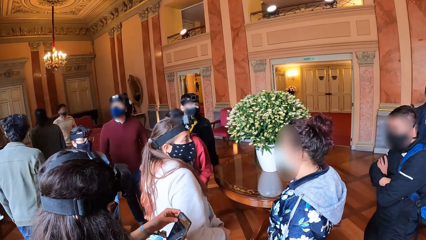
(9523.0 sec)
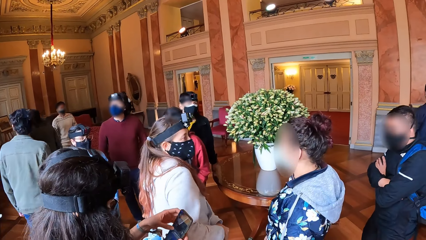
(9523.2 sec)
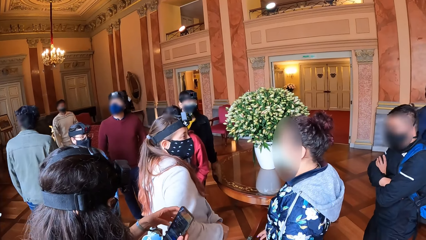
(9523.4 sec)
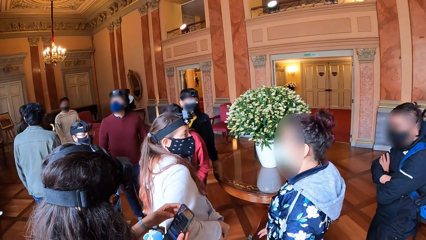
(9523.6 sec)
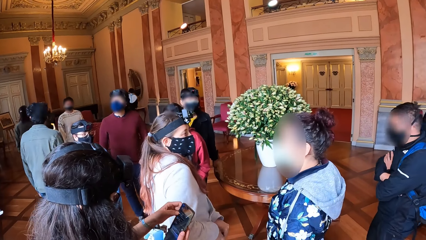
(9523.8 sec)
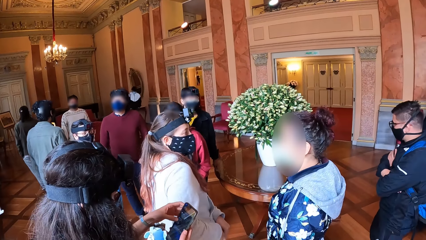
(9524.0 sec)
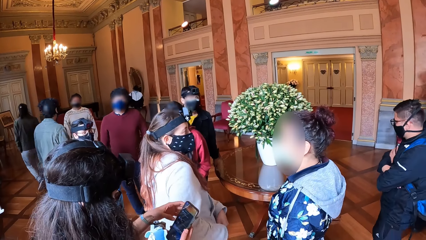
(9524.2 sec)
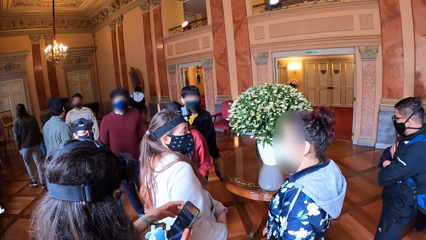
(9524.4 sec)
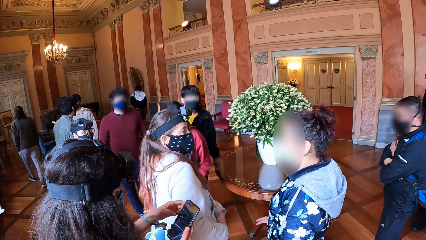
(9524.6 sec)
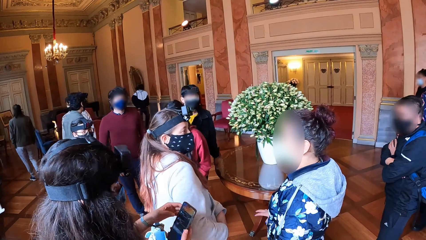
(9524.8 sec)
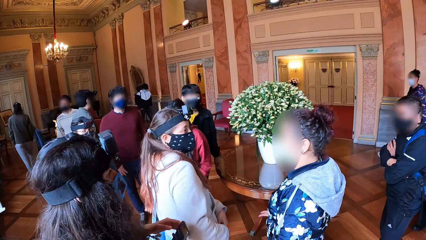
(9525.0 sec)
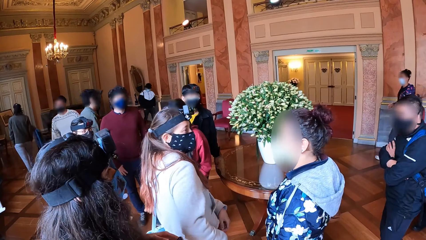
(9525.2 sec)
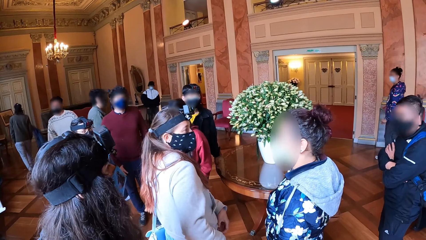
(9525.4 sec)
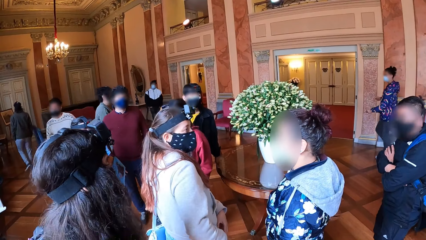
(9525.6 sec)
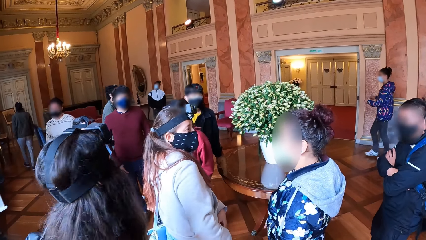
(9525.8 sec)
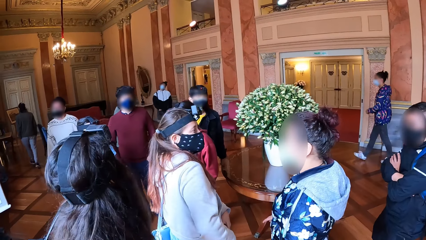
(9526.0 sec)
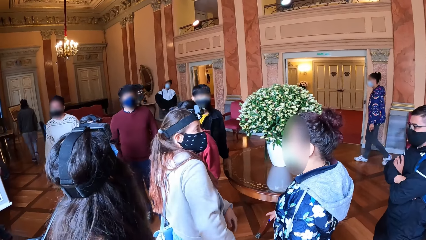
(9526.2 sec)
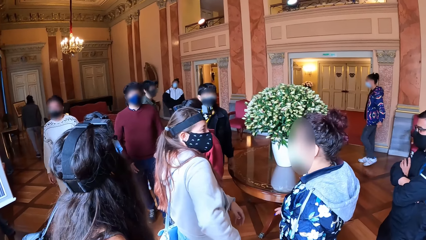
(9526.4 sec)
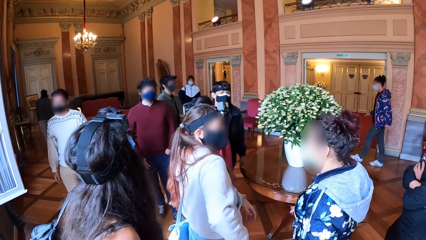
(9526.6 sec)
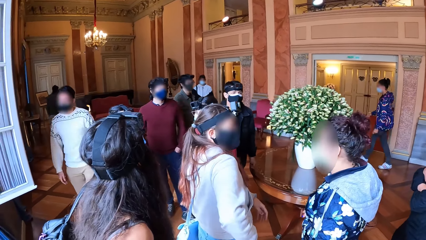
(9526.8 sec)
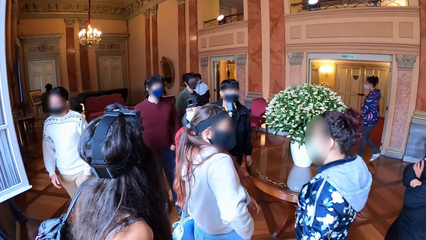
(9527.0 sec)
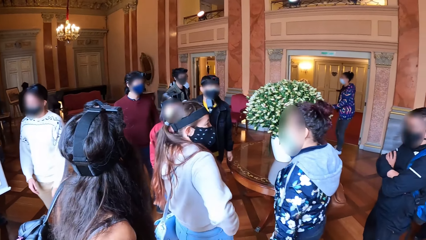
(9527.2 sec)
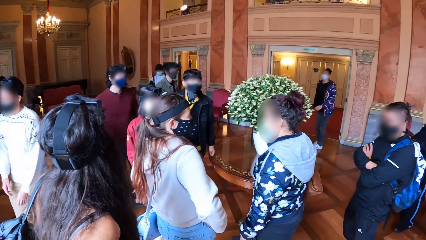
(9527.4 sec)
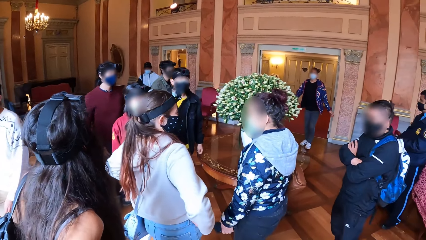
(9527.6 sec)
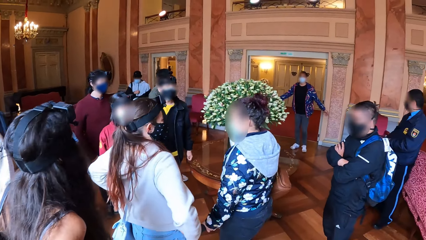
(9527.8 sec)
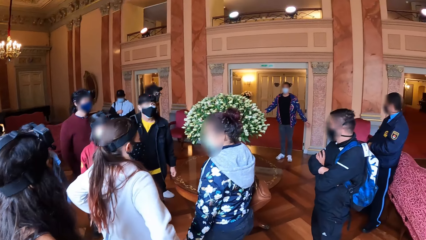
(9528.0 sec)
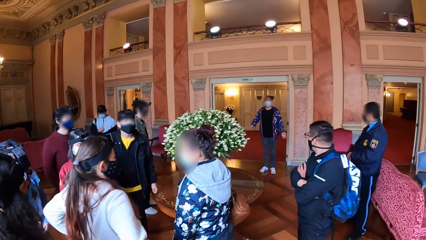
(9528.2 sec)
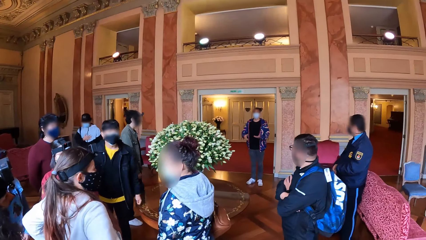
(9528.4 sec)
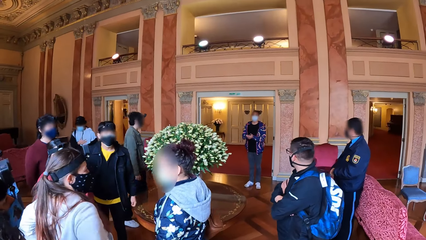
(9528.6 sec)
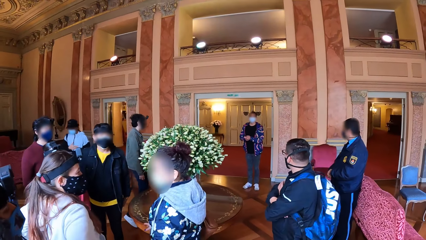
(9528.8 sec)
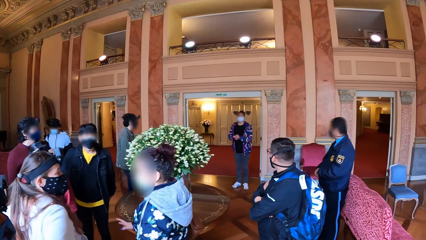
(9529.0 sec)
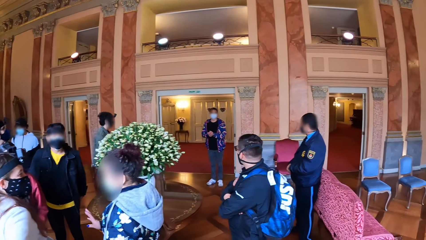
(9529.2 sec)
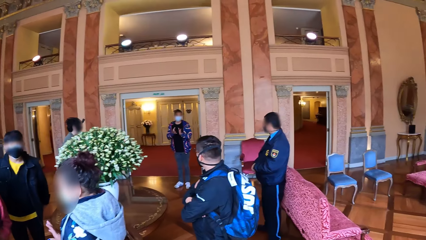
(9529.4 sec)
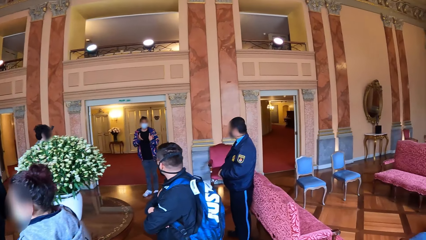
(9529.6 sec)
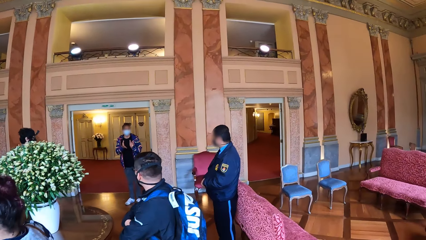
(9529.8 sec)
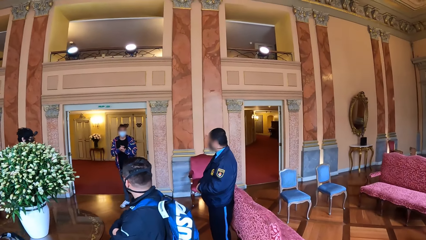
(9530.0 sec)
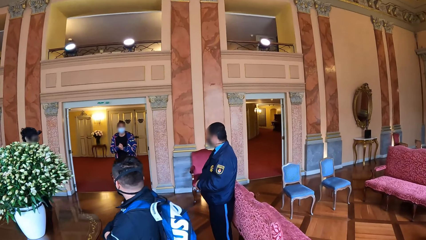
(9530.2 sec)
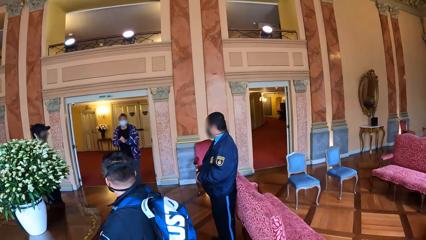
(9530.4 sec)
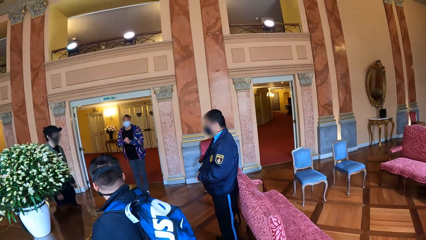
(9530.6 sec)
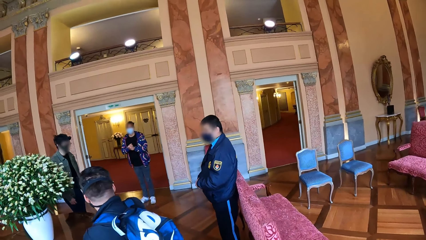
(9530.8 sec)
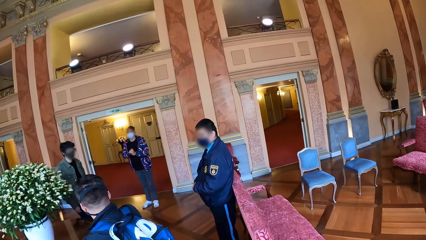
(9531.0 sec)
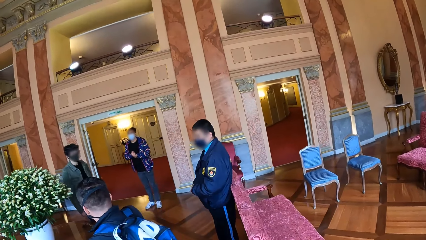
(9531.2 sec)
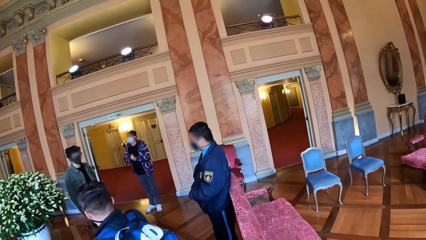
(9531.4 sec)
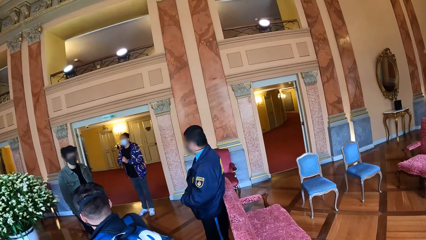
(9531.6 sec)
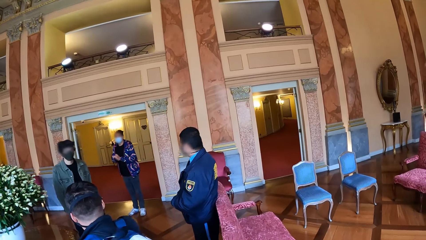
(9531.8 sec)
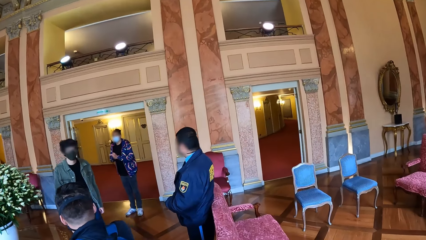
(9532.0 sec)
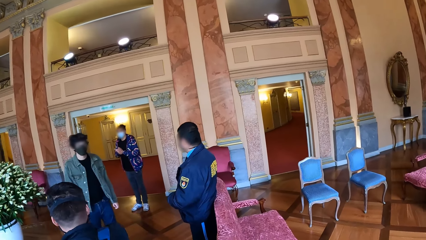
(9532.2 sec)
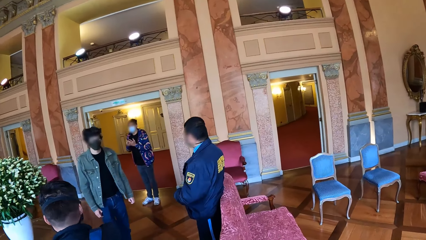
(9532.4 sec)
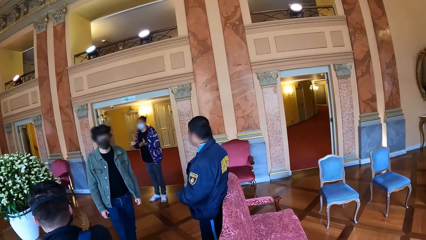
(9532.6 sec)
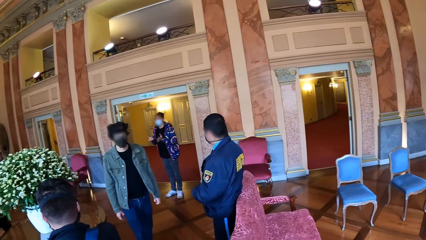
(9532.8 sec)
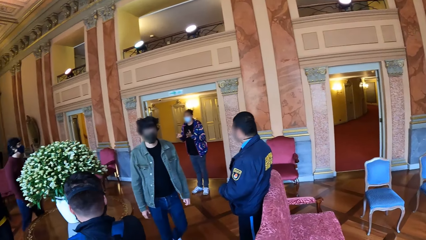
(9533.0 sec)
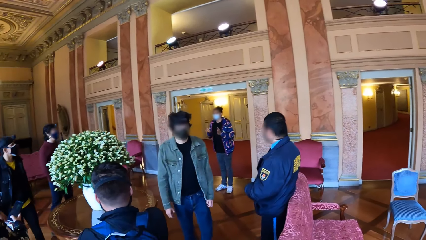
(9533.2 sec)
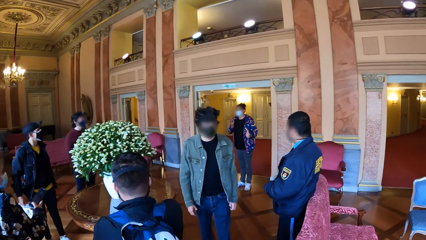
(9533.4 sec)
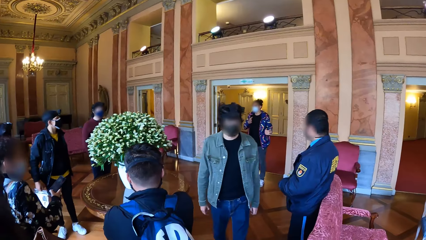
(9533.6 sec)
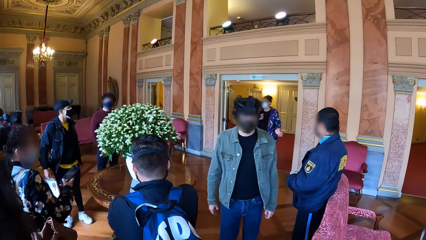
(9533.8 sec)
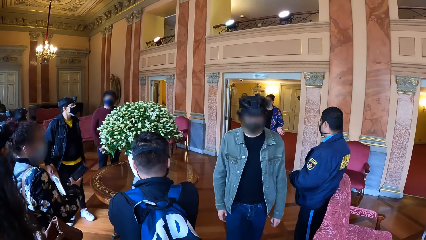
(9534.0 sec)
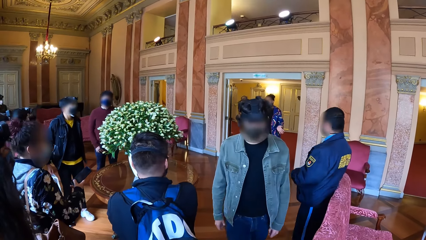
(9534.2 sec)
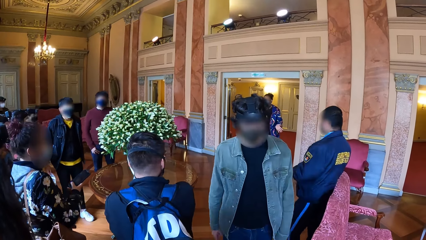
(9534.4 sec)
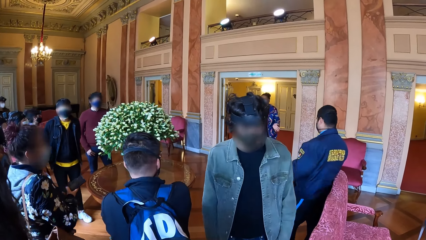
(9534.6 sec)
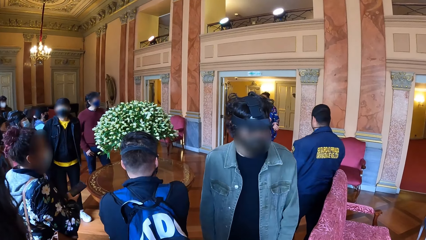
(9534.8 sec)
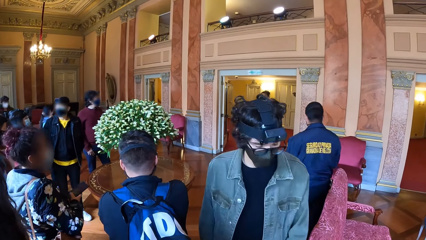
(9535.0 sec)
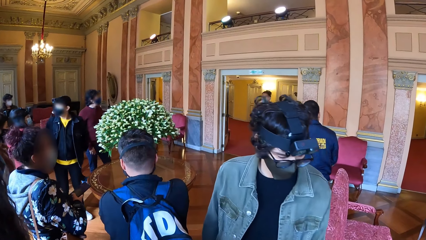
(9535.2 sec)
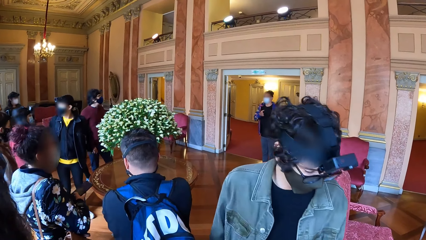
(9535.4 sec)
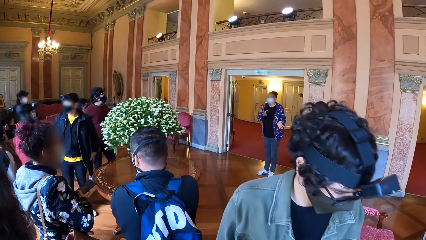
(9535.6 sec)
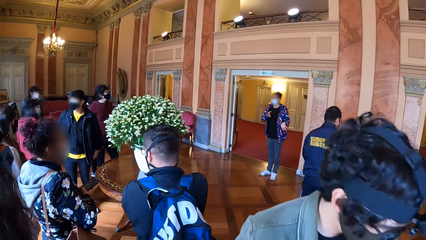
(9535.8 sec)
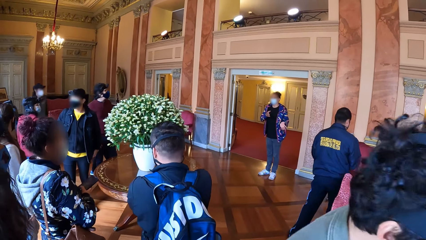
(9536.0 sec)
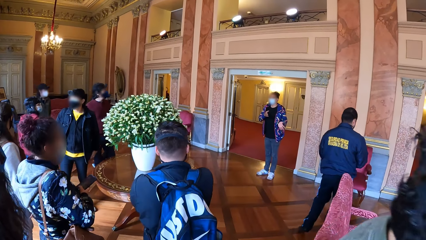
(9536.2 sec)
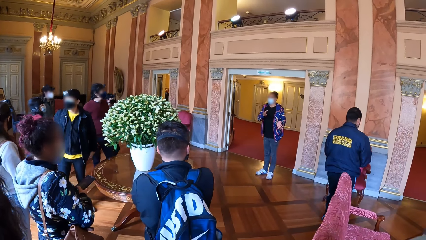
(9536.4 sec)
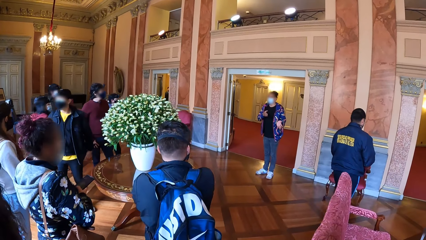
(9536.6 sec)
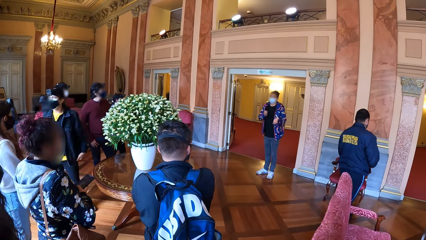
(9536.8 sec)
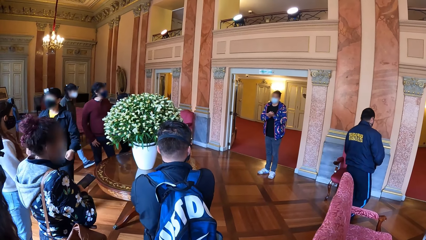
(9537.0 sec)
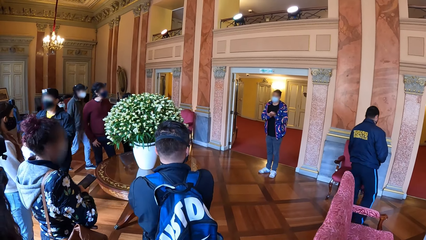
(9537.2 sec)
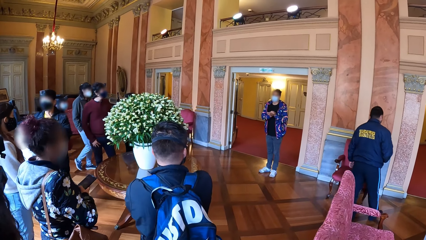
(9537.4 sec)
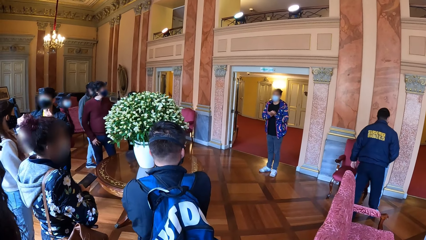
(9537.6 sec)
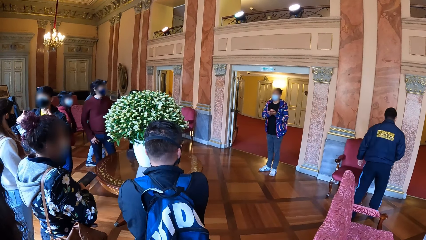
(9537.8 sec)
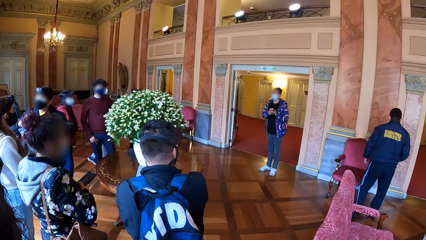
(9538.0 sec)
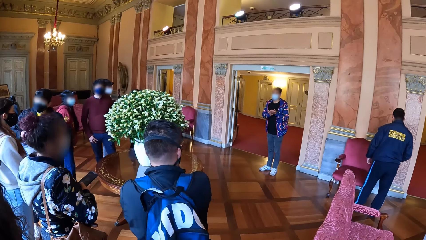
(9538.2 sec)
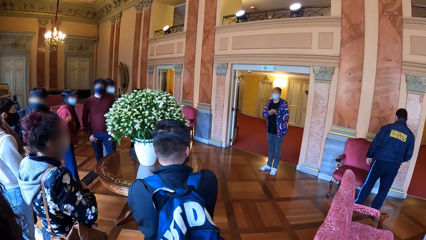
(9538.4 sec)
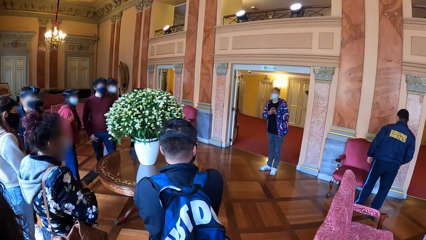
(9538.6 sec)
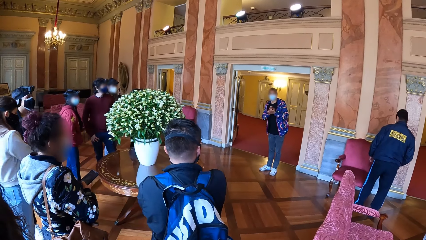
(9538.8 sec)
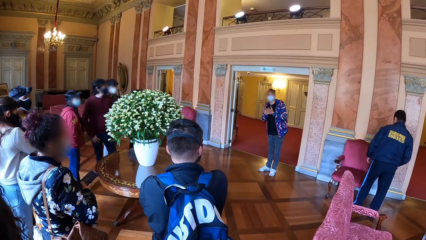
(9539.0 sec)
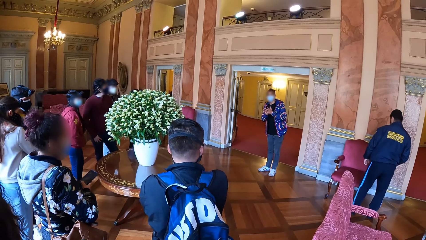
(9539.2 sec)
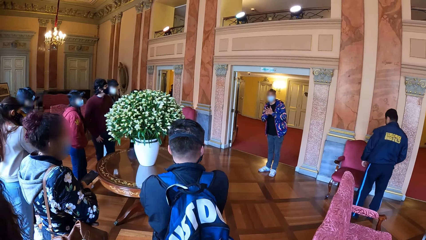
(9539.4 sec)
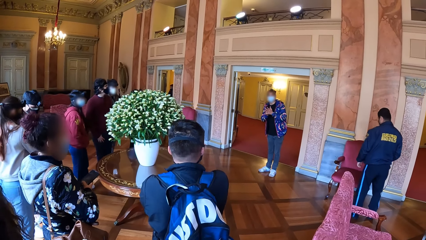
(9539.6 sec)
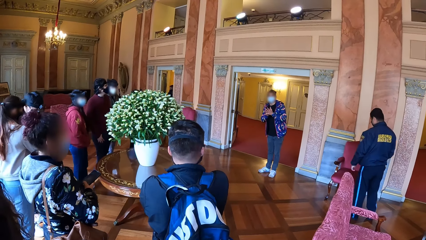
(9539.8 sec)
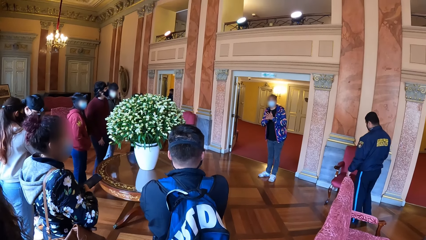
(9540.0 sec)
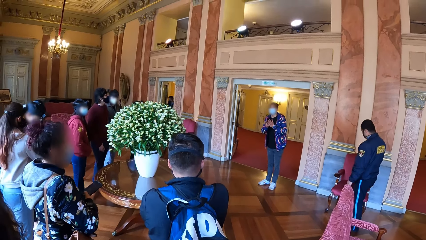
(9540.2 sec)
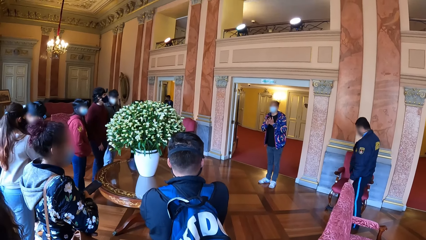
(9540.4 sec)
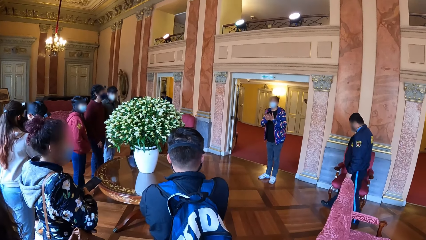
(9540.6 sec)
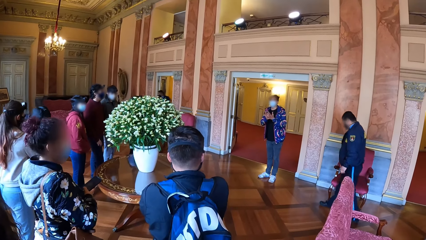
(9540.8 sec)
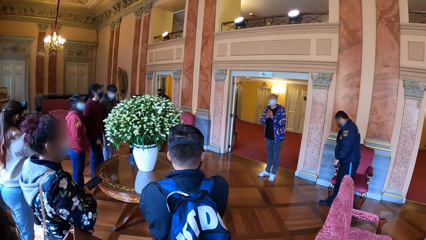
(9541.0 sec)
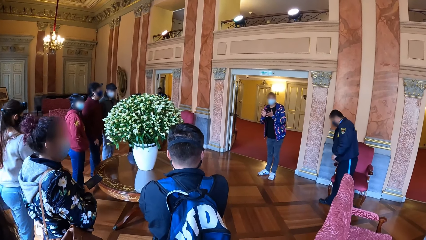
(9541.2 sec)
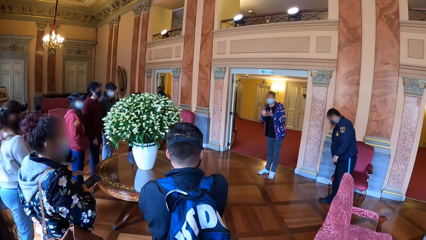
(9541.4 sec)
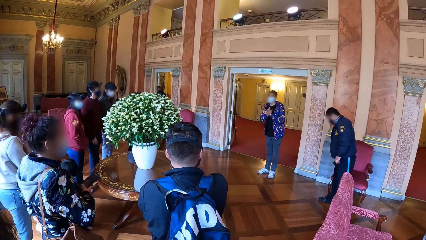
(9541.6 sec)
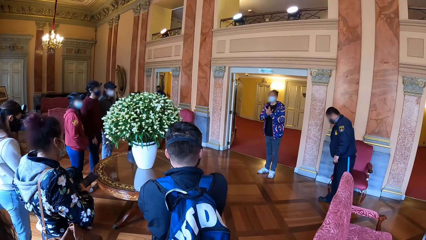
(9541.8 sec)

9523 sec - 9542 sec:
The camera wearer walks around the building. They look around.
